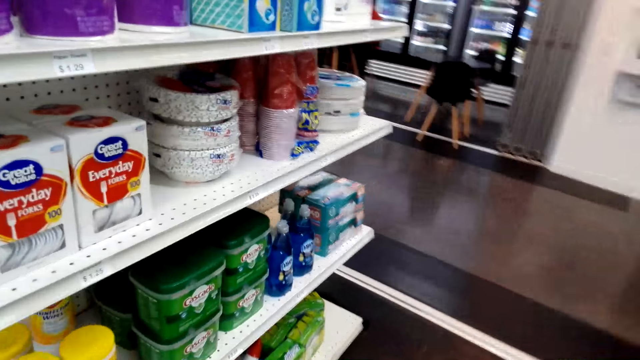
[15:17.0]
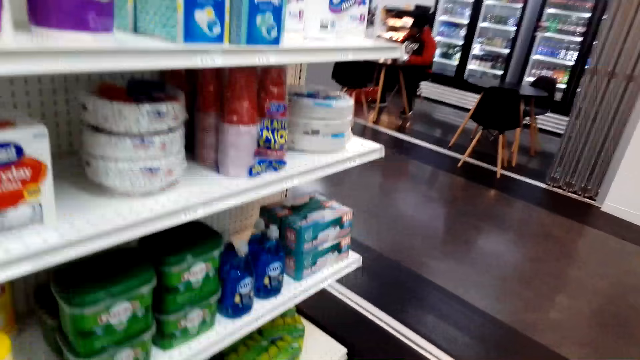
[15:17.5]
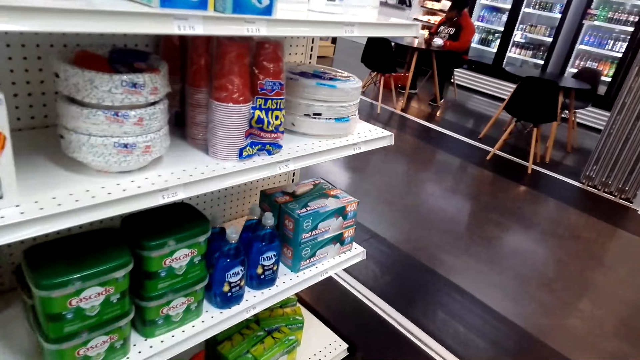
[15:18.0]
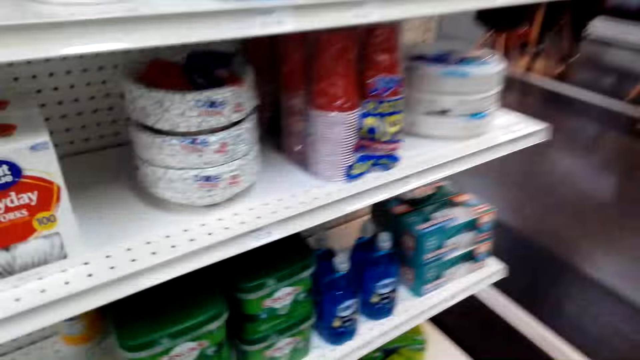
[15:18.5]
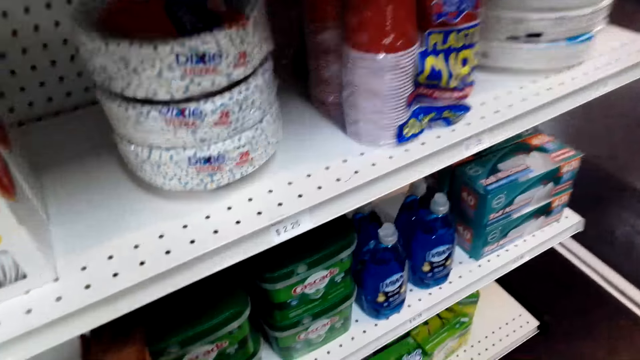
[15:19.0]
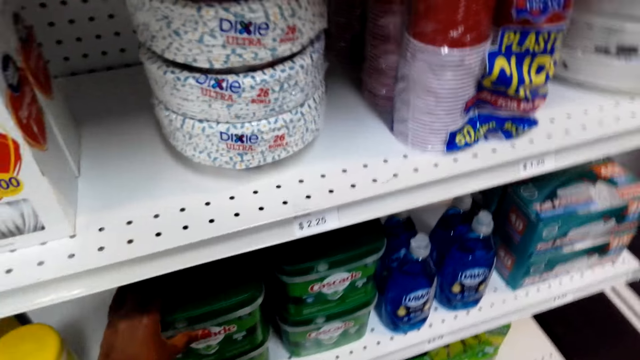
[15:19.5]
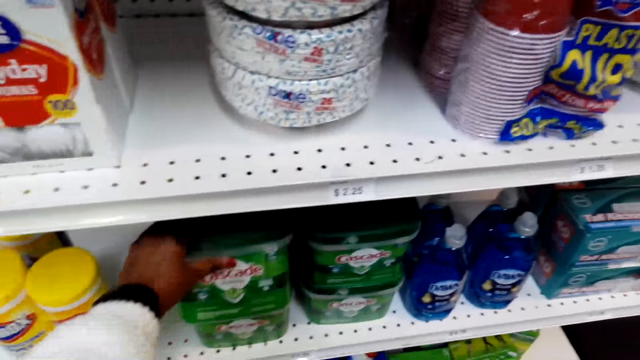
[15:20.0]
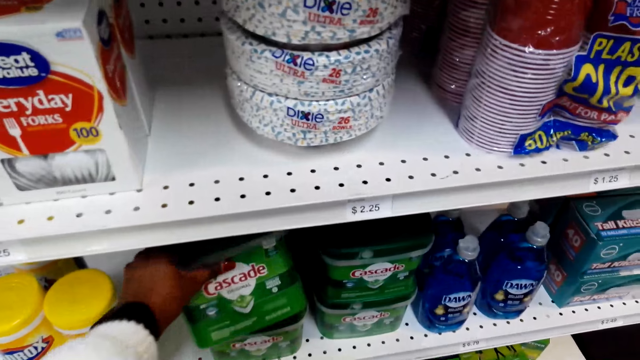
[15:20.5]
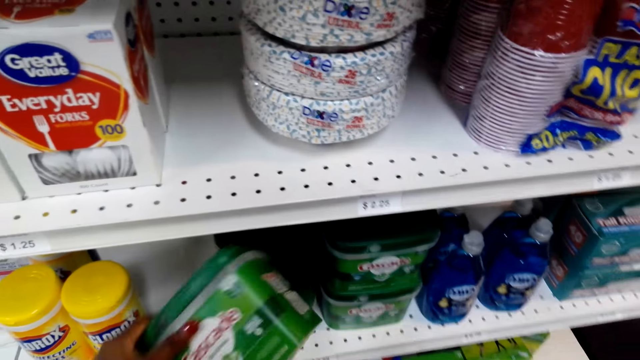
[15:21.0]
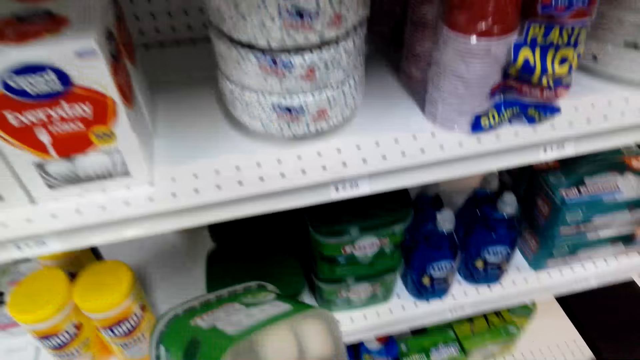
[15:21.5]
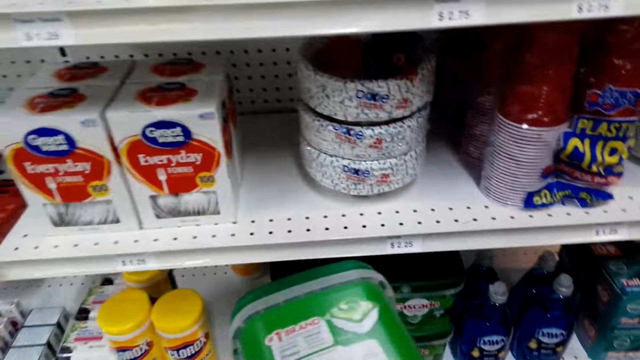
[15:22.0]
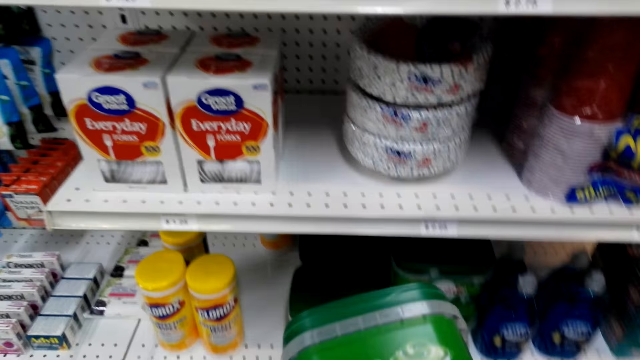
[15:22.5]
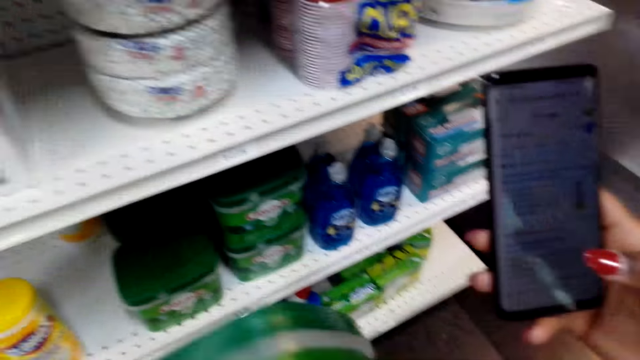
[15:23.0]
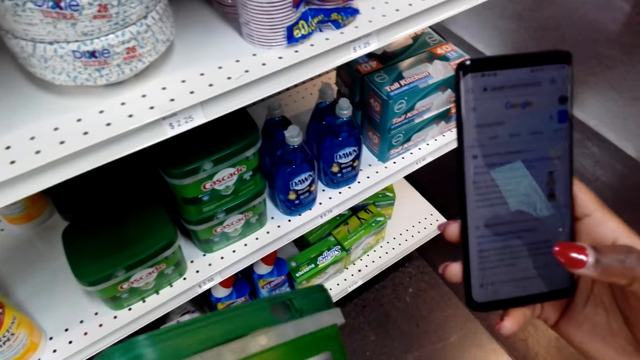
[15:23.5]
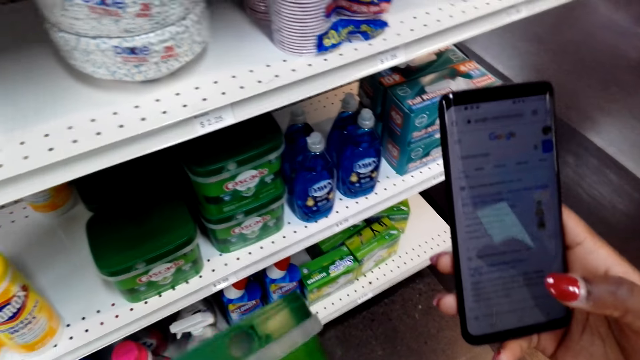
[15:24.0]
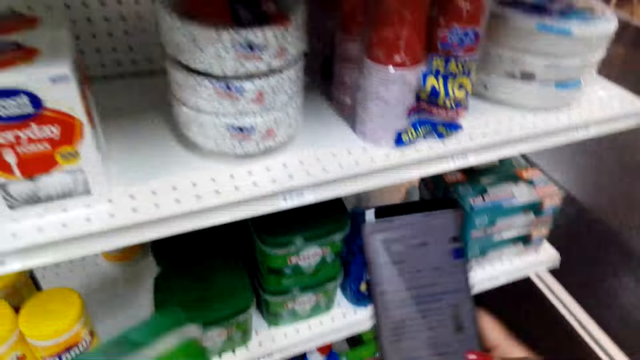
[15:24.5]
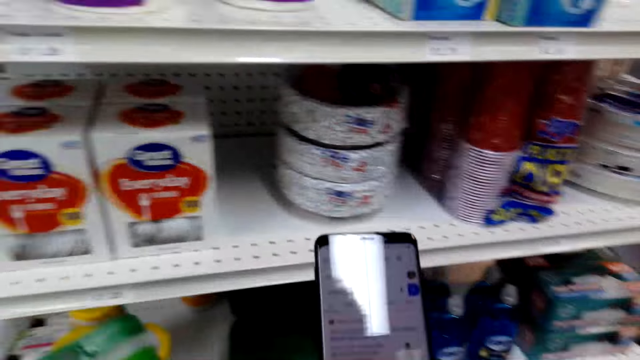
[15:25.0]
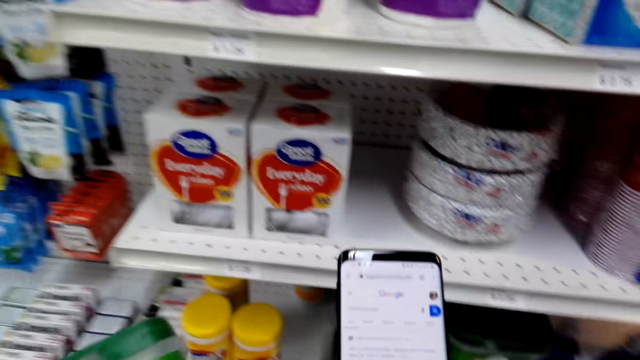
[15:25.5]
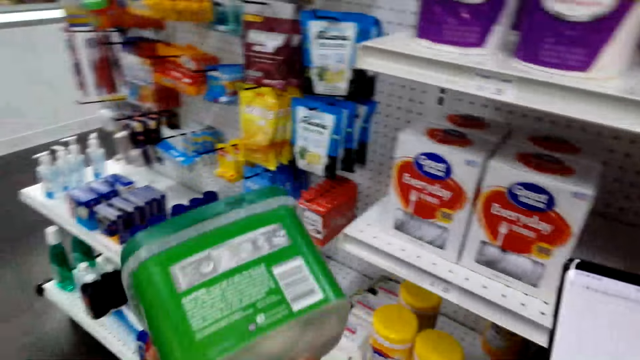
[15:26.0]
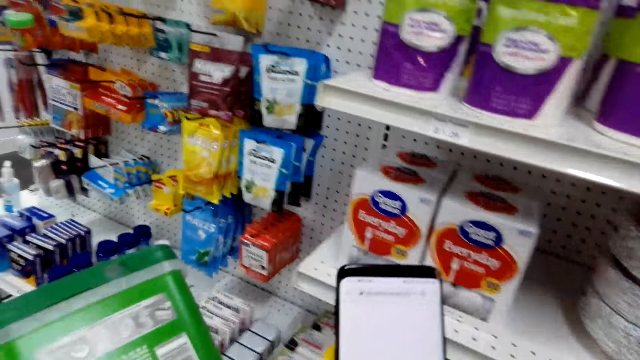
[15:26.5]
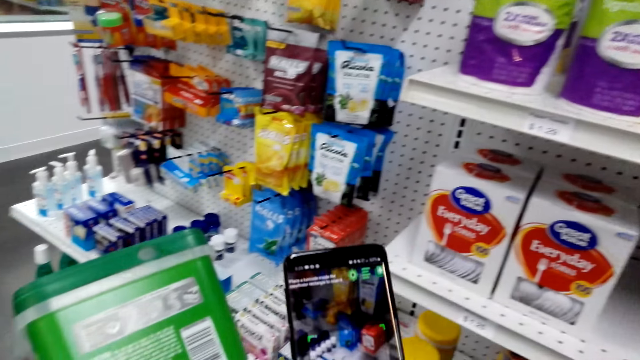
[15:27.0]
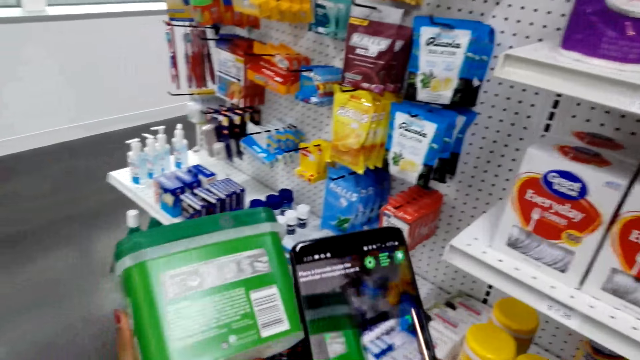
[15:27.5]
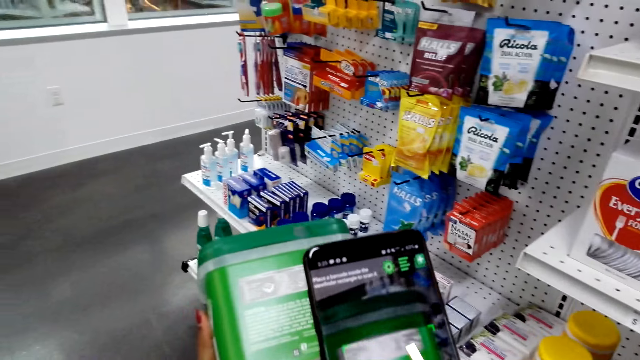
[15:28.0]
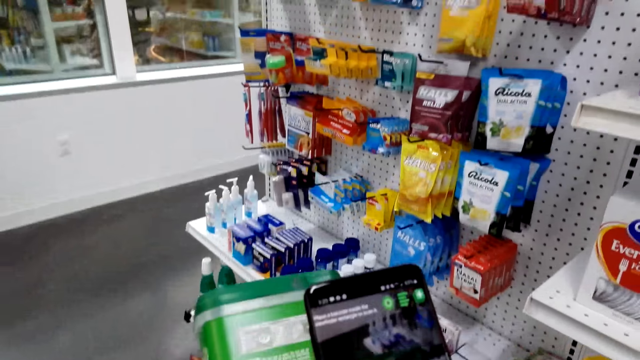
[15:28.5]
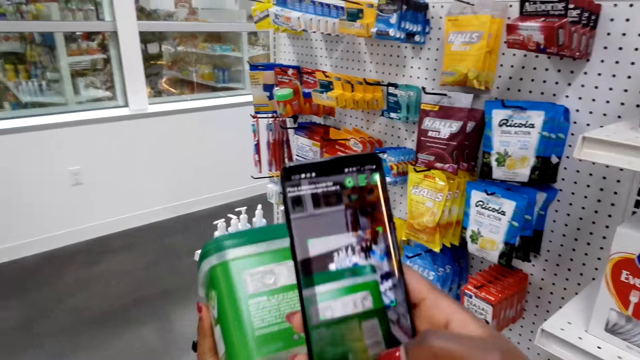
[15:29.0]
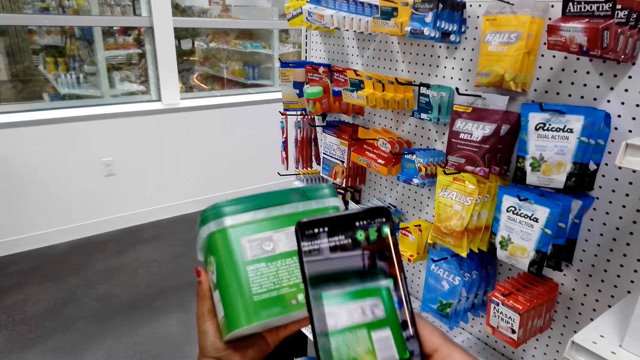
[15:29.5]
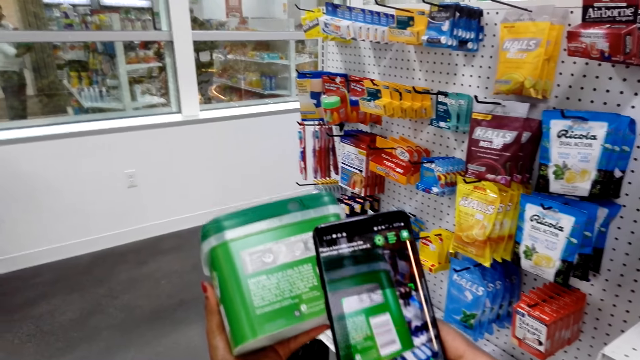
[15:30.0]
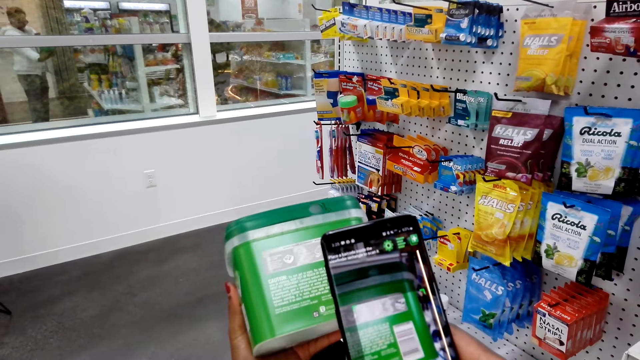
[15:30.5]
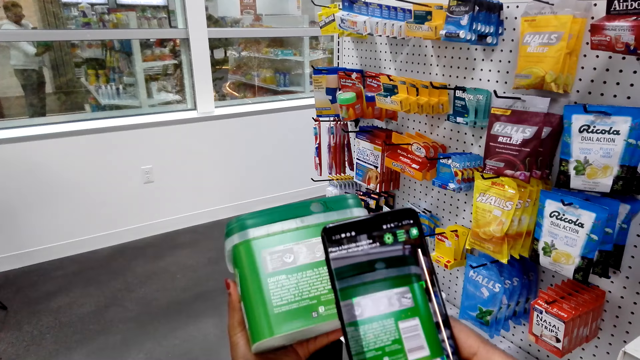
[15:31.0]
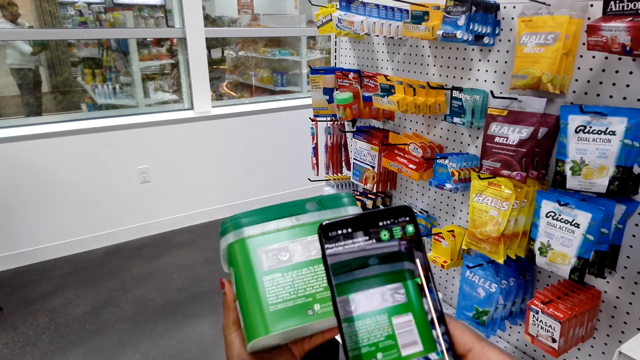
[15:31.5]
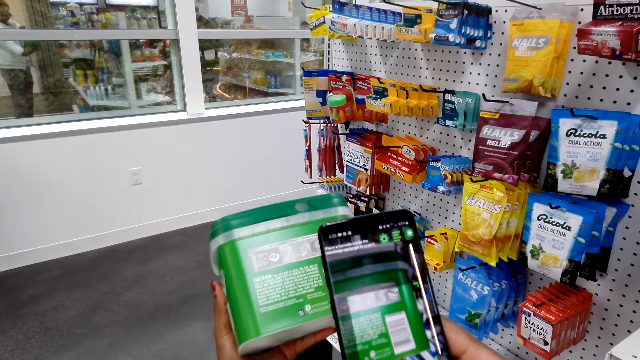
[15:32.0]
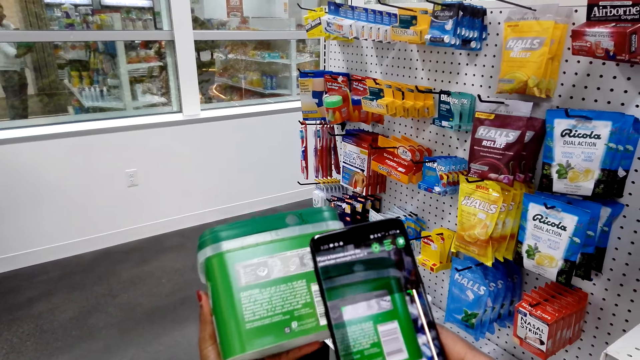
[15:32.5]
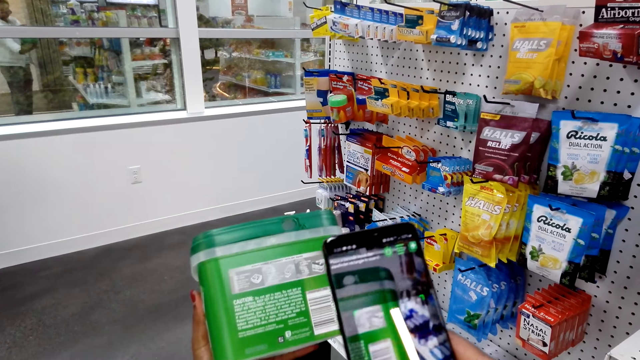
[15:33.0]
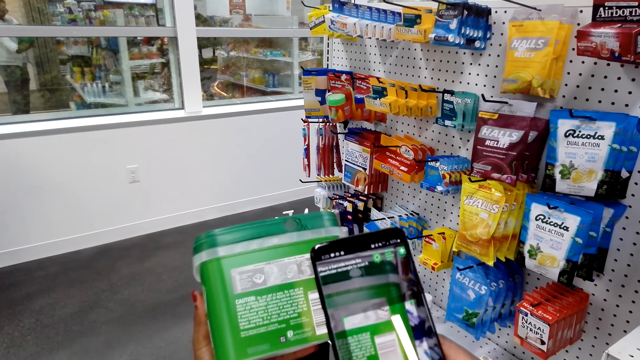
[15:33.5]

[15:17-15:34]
The camera wearer picks up dishwasher detergents. They move around, scan the codes on the dishwasher detergent, and take a photo.

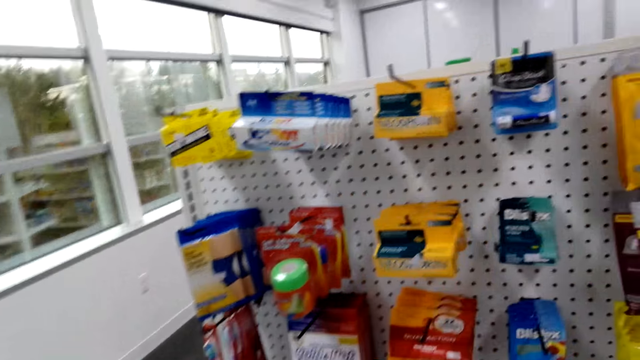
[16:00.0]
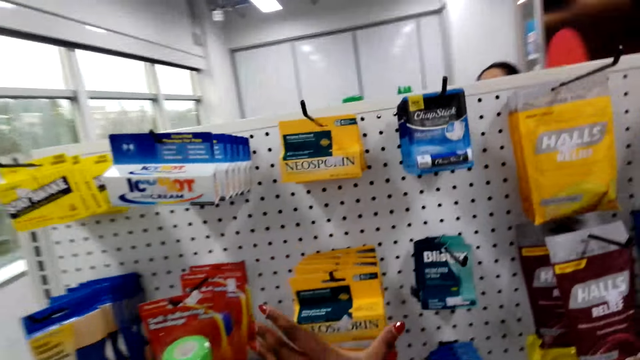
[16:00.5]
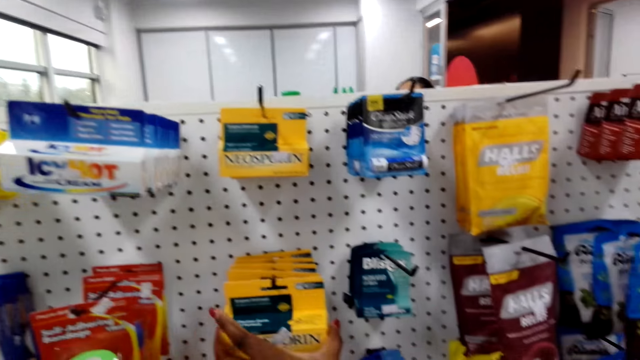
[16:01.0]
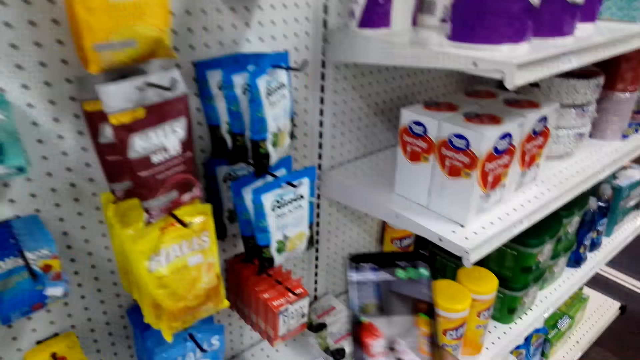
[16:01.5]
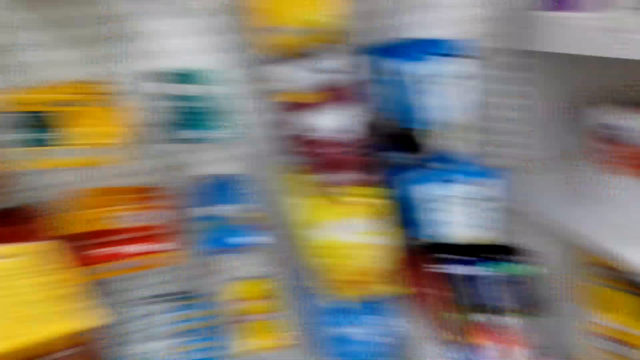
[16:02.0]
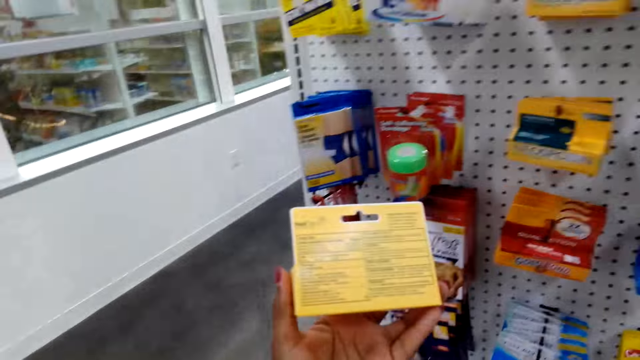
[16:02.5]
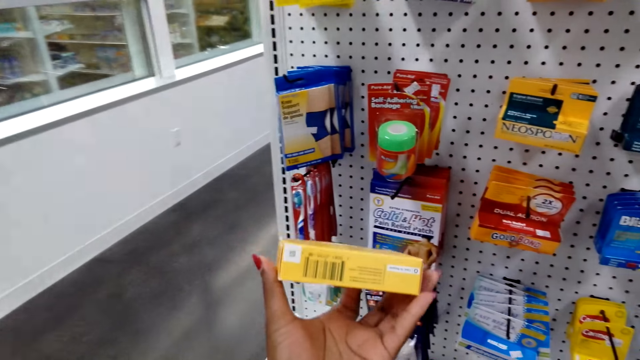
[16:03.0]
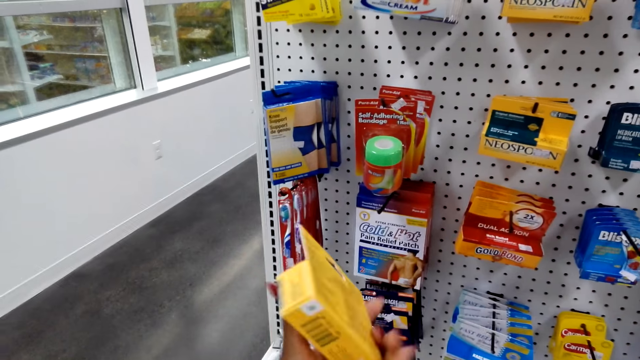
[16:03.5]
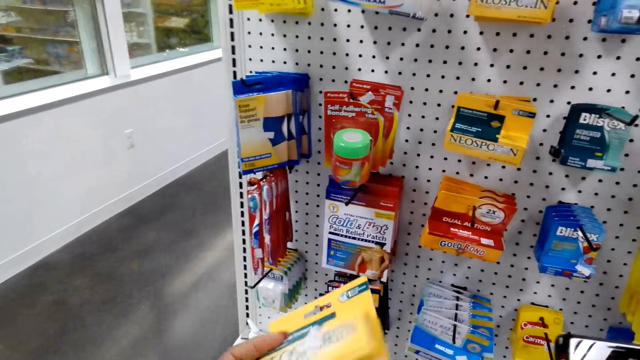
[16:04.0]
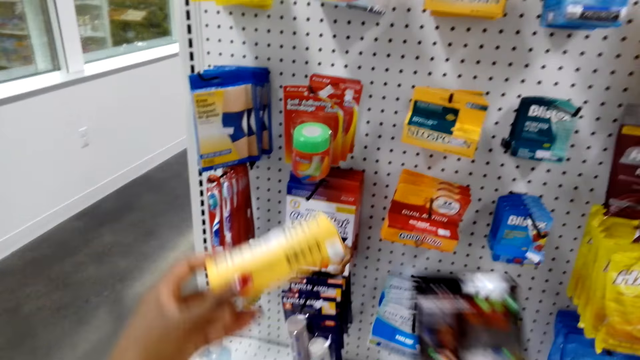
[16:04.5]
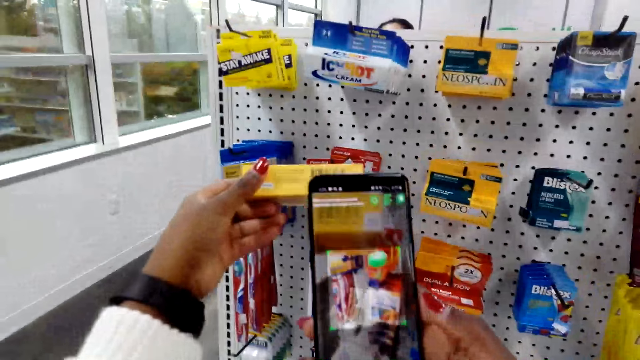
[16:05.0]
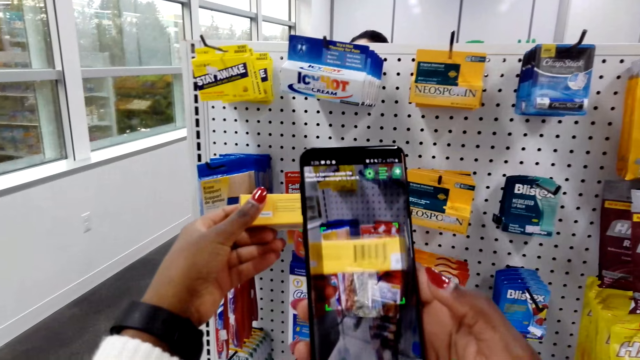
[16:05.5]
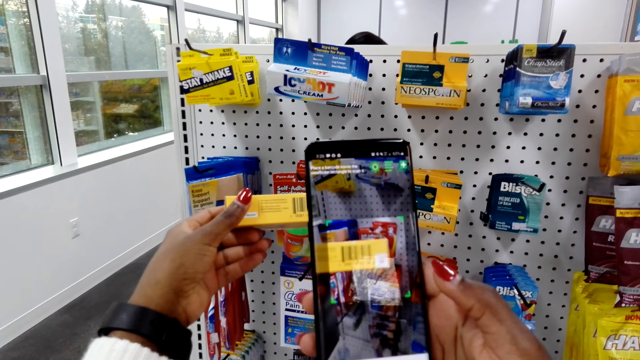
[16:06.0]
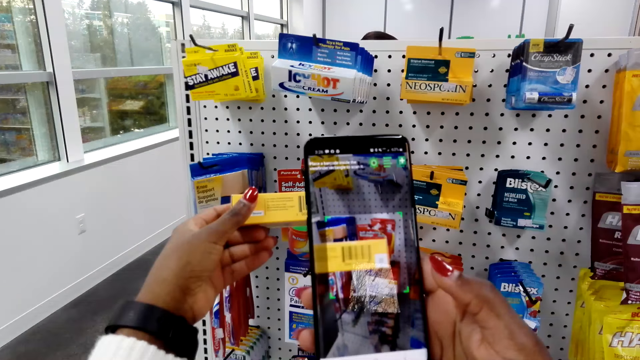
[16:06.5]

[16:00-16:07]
The camera wearer looks around, picks up the ointment, and takes a photo. They scan the codes on the ointment.
